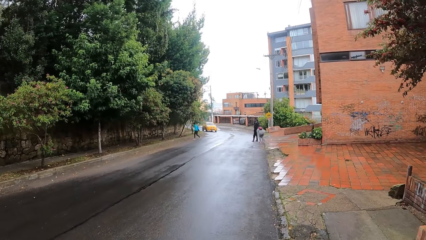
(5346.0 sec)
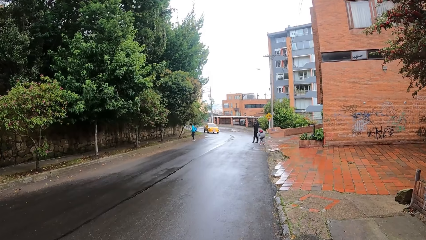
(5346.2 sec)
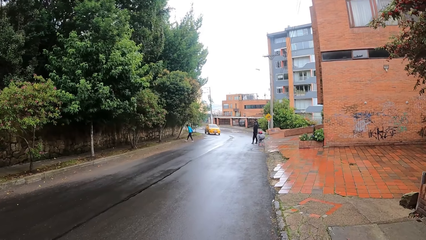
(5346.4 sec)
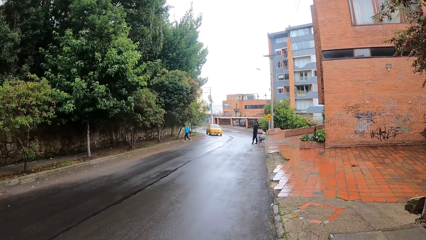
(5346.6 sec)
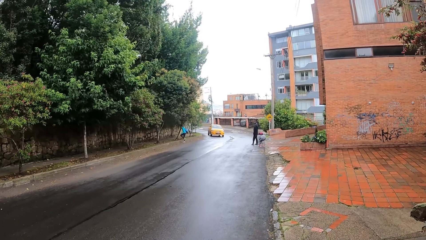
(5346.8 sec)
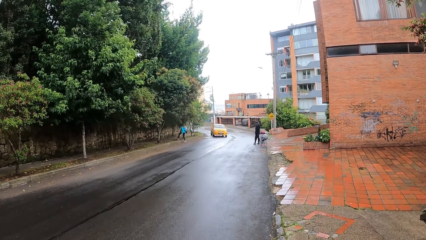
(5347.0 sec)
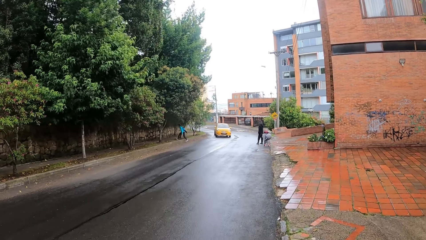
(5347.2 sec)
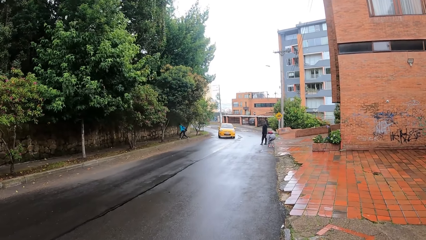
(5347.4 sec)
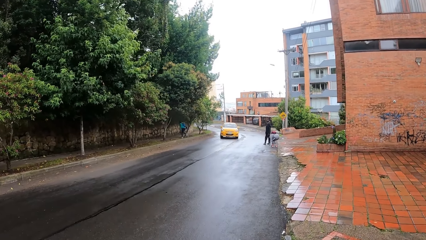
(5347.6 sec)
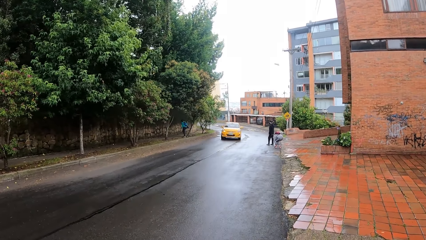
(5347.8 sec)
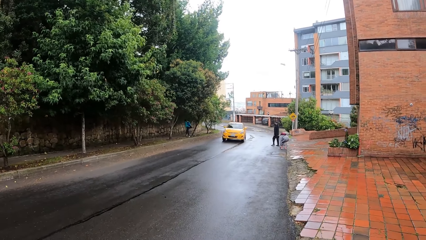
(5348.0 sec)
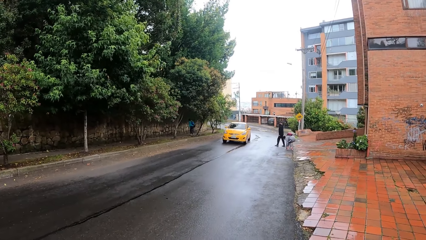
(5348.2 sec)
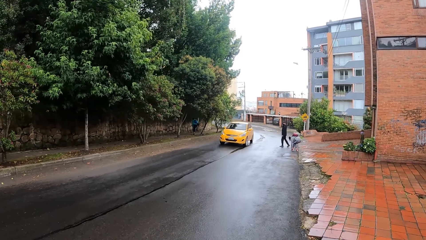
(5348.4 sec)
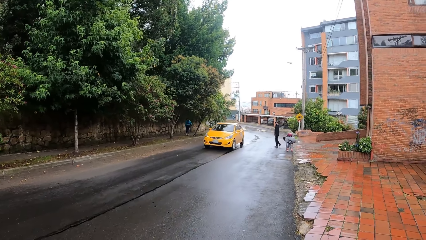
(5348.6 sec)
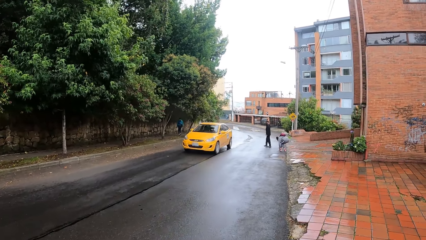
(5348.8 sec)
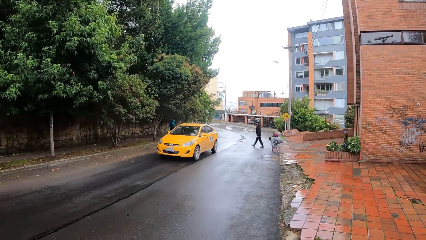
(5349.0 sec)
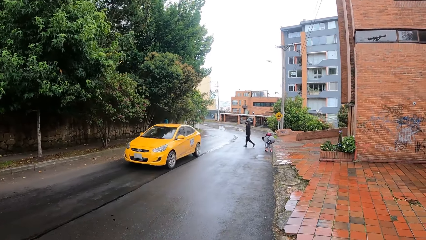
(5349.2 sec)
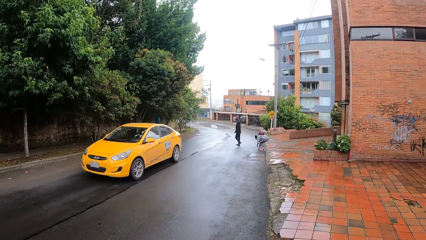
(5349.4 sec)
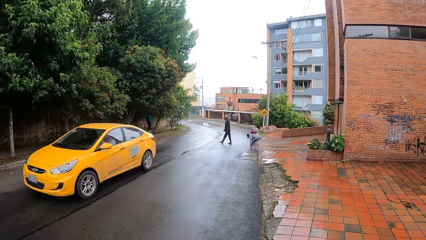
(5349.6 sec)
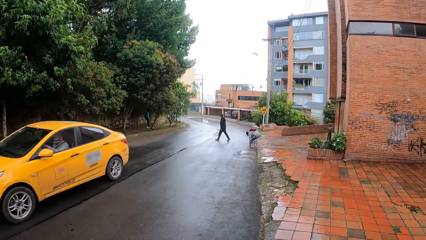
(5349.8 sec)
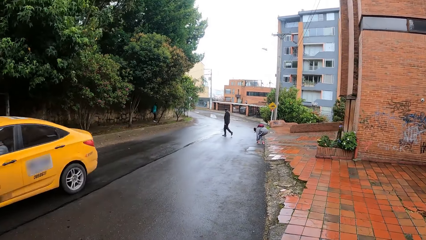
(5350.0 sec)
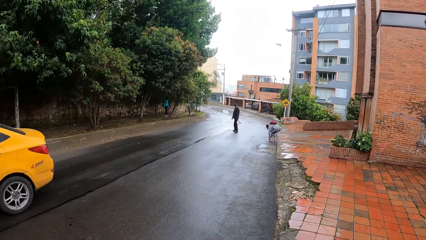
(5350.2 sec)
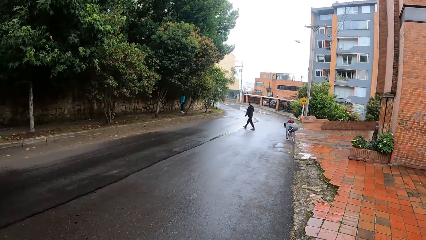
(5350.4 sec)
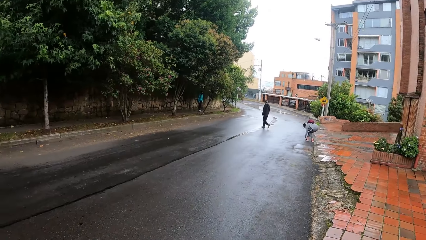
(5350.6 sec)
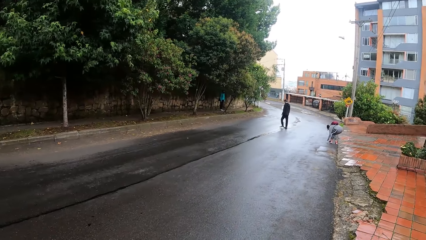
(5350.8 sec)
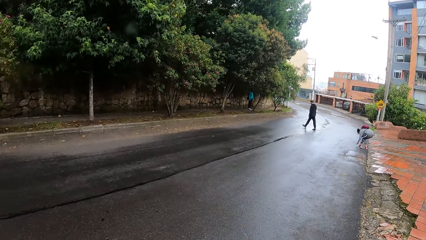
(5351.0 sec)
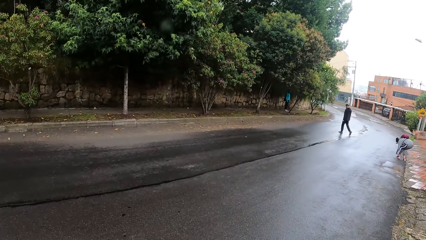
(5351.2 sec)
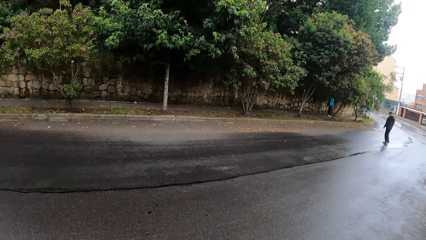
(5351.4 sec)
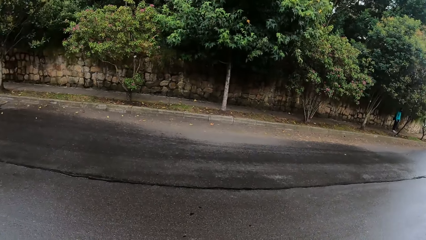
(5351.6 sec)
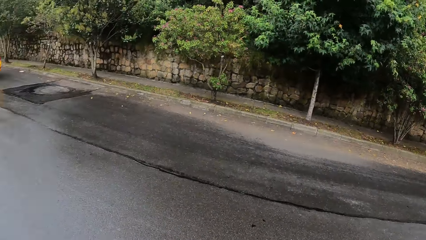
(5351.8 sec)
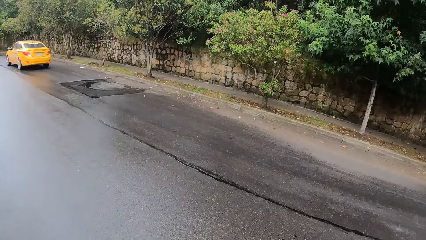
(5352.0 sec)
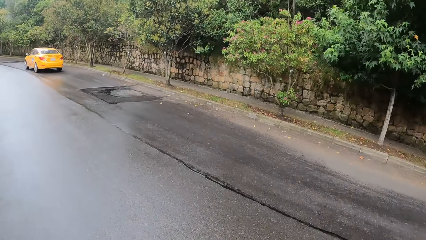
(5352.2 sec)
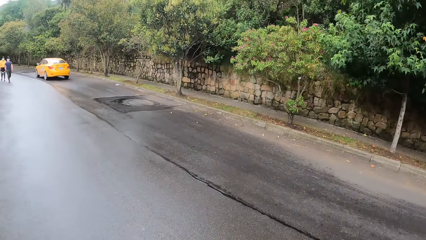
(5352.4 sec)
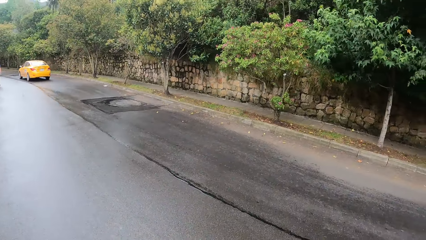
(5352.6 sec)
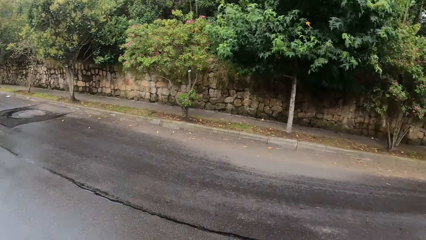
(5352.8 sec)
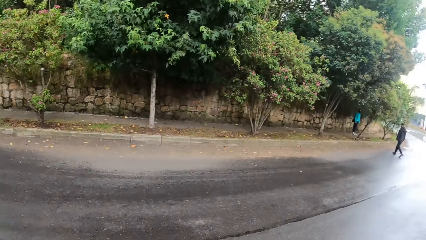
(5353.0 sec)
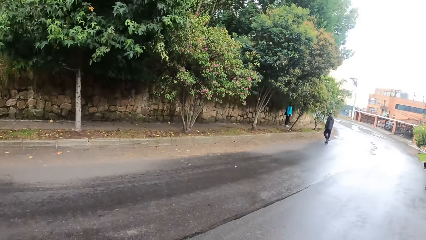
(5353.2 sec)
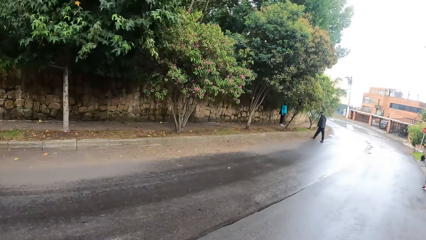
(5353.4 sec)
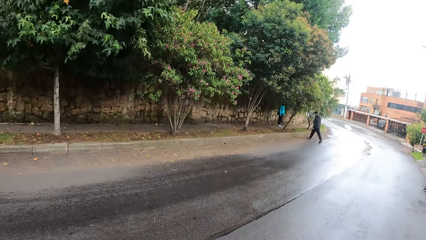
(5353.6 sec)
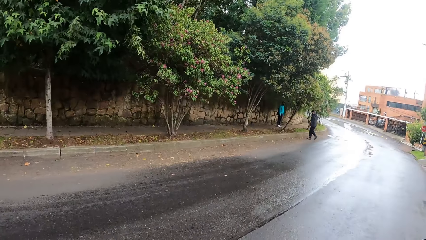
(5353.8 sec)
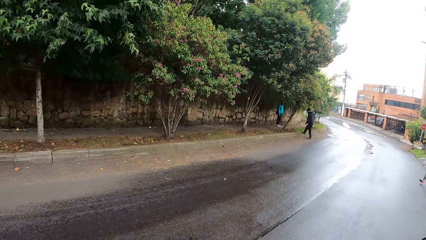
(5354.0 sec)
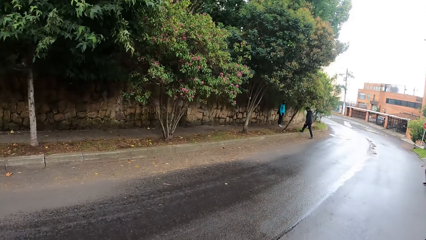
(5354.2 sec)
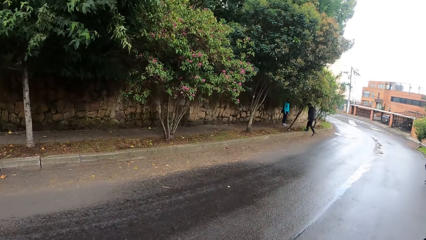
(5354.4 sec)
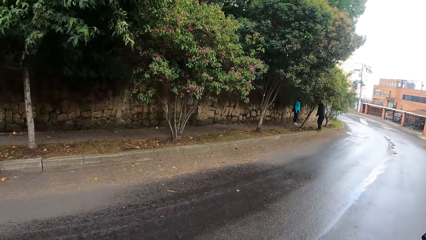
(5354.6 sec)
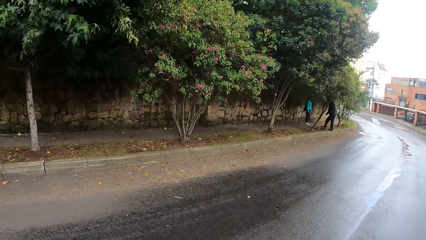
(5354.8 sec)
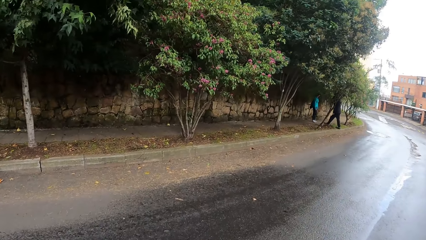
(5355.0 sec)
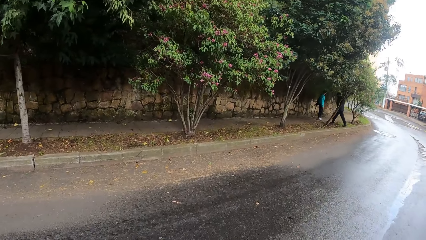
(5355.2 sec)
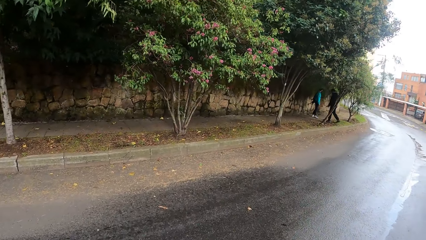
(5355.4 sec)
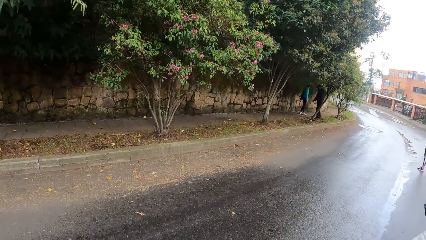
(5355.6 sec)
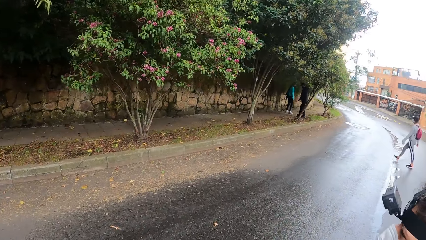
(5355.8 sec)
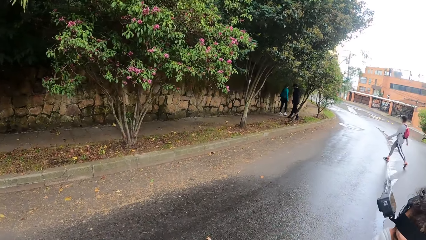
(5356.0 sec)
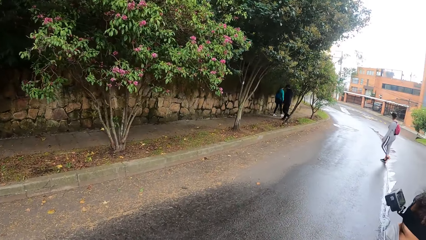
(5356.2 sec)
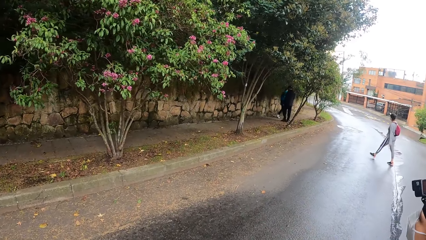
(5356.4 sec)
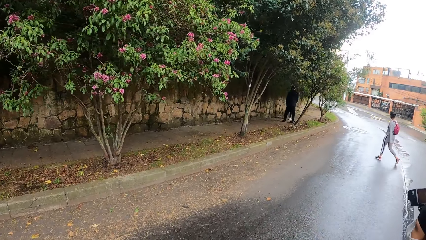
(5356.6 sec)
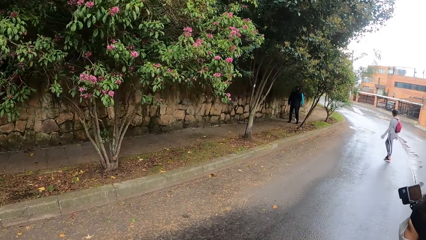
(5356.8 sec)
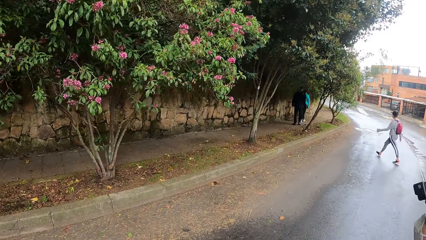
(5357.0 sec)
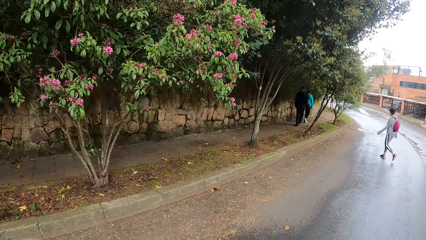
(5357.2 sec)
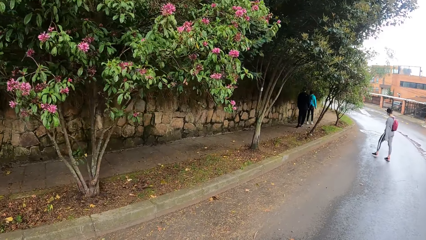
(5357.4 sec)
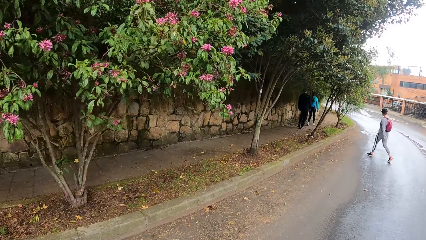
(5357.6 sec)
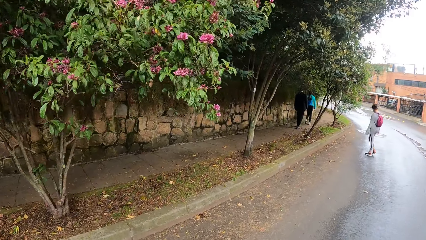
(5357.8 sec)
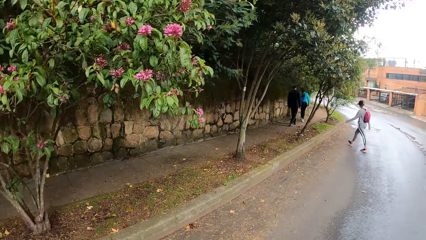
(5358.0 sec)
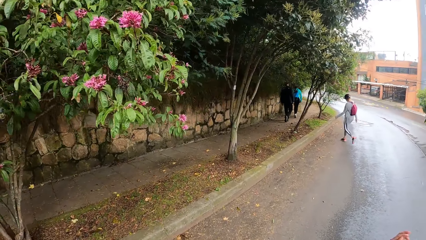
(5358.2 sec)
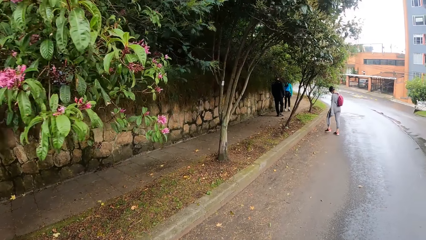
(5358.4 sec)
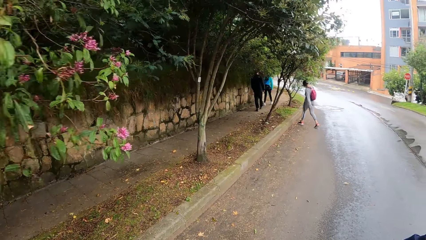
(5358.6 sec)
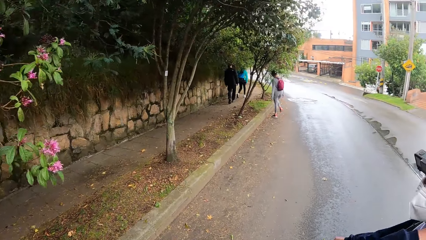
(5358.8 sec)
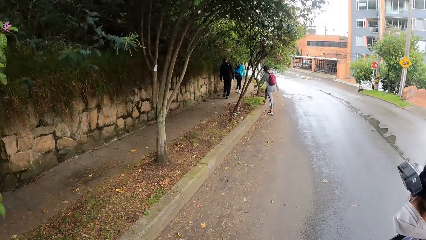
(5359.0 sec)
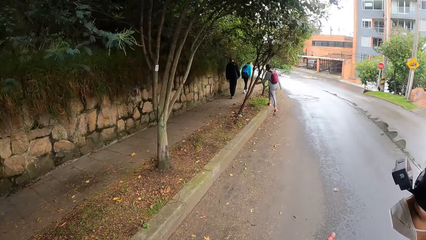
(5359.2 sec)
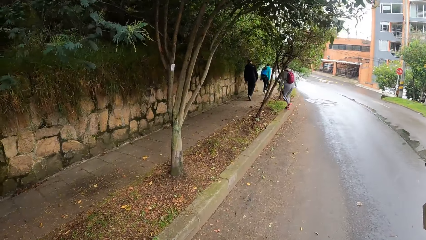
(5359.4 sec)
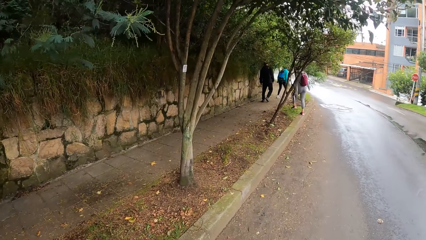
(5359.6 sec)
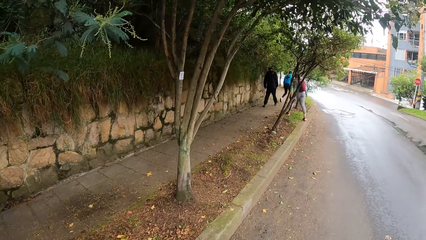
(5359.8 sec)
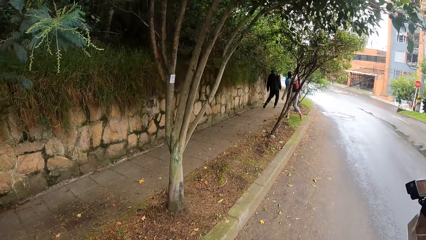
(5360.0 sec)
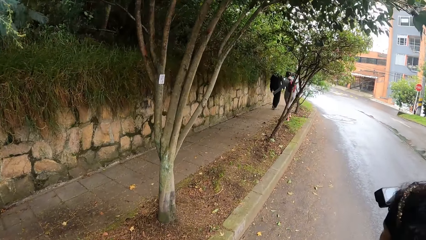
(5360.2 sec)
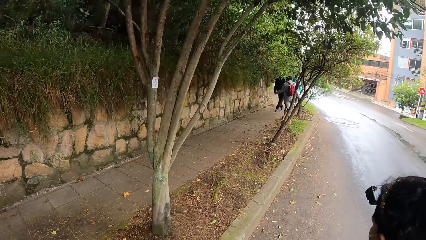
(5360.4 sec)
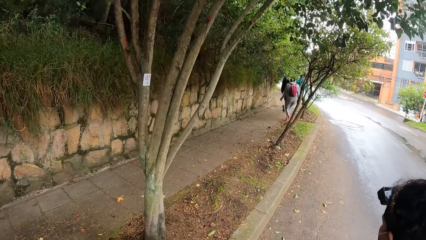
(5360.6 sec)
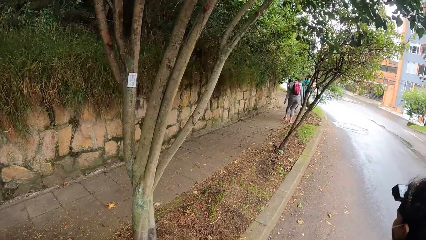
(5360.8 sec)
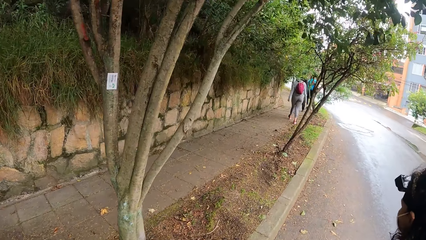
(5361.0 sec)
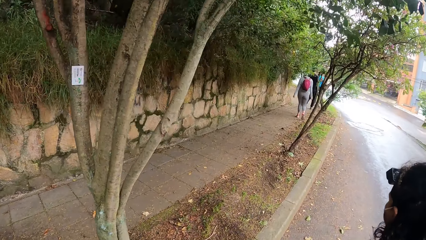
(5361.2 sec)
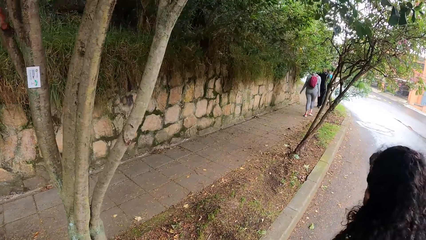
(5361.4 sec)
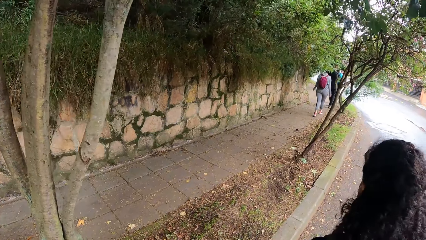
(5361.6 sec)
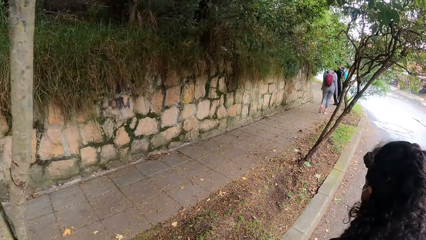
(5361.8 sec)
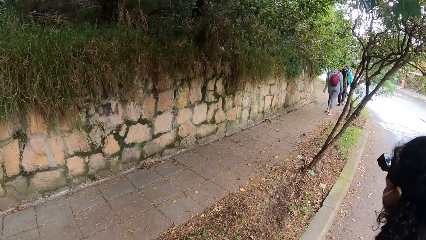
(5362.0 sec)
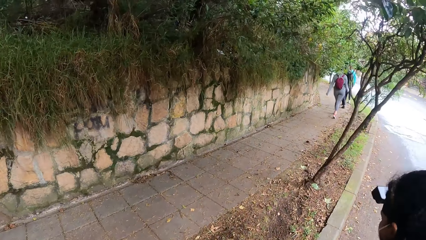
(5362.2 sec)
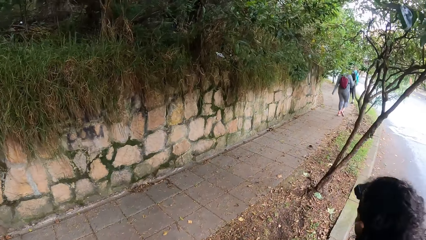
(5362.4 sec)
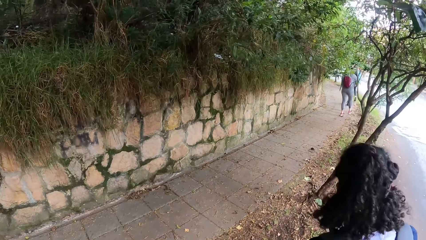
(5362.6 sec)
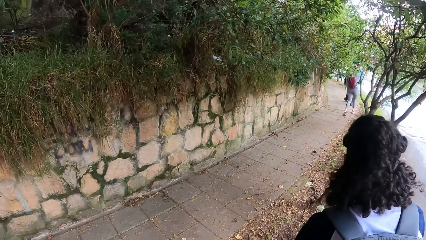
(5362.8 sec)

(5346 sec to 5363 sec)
A woman ties her shoelace with both hands. A man crosses the road. A yellow car drives past the camera wearer. The camera wearer looks at the road. They cross the road. The woman crosses the road. Another woman crosses the road. The camera wearer walks toward the tree.
